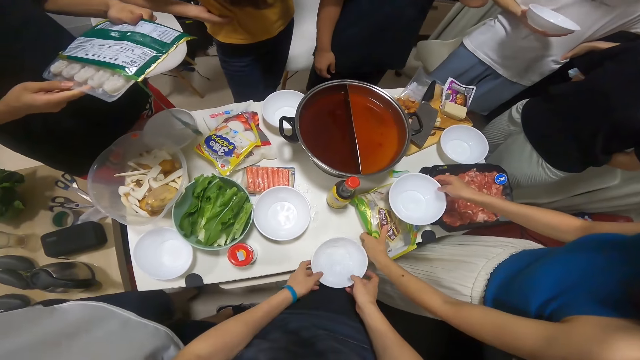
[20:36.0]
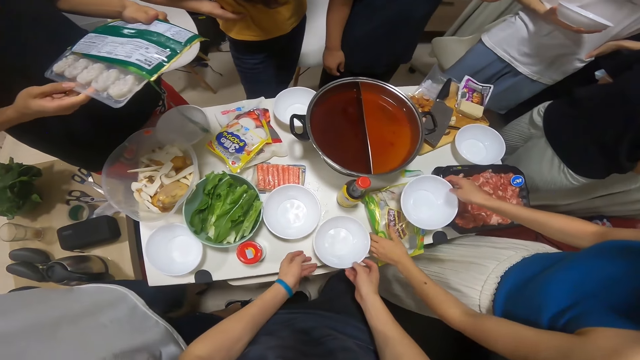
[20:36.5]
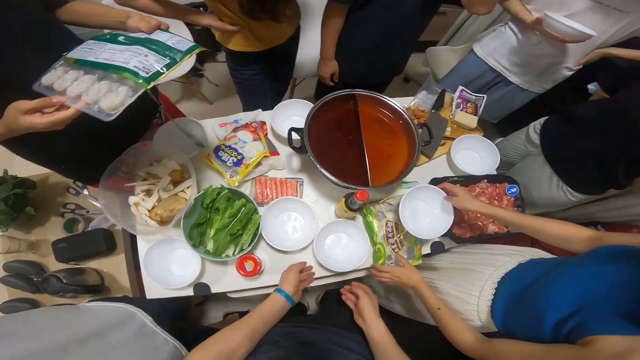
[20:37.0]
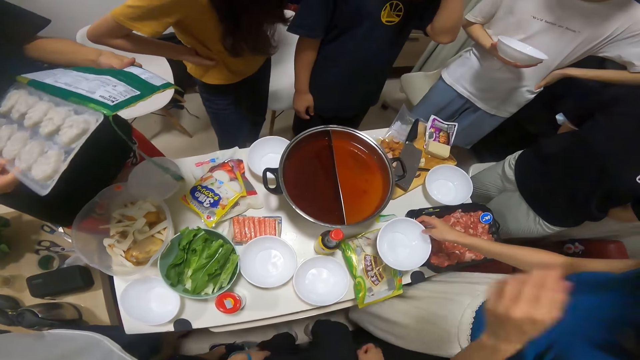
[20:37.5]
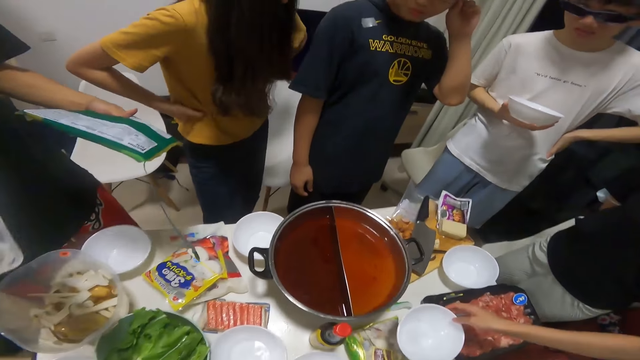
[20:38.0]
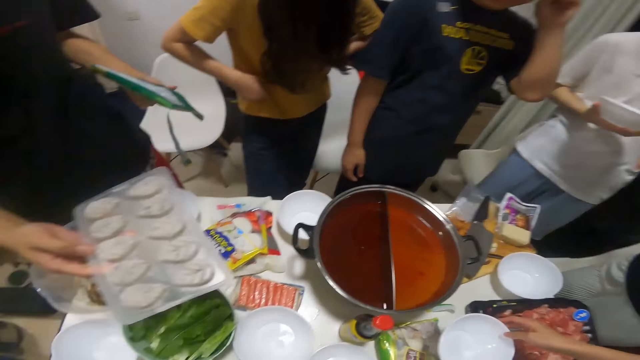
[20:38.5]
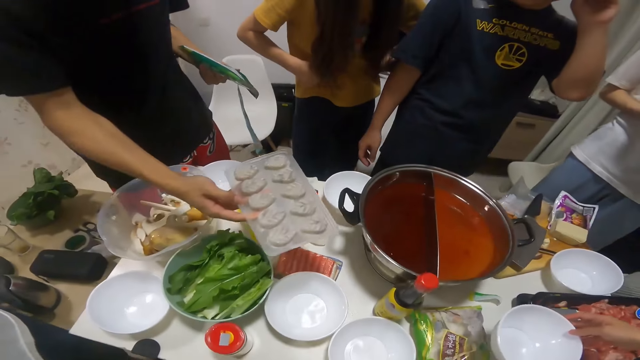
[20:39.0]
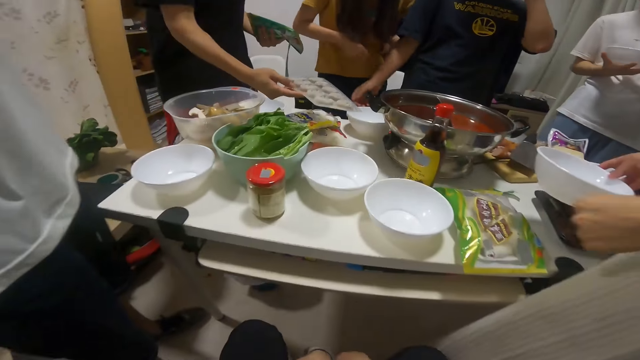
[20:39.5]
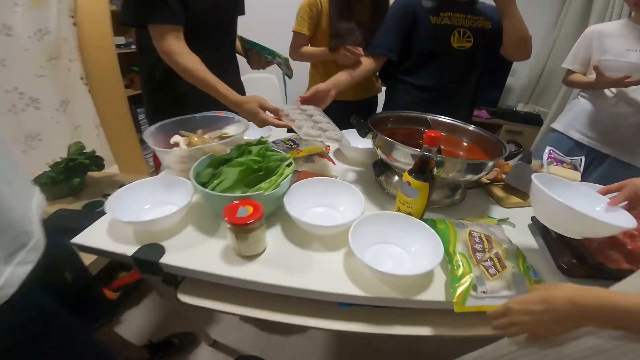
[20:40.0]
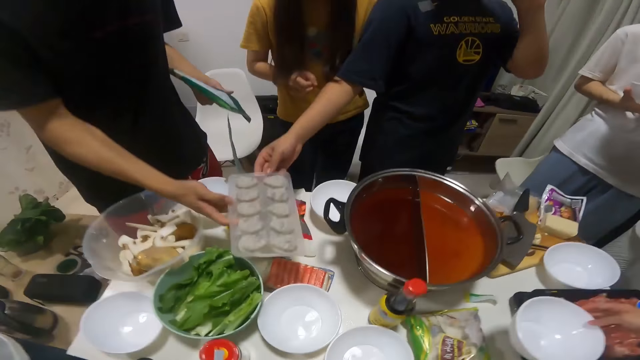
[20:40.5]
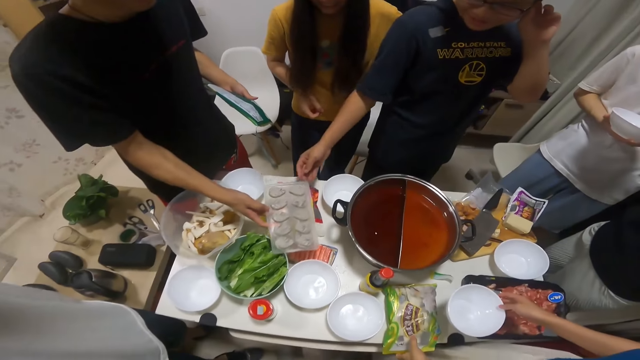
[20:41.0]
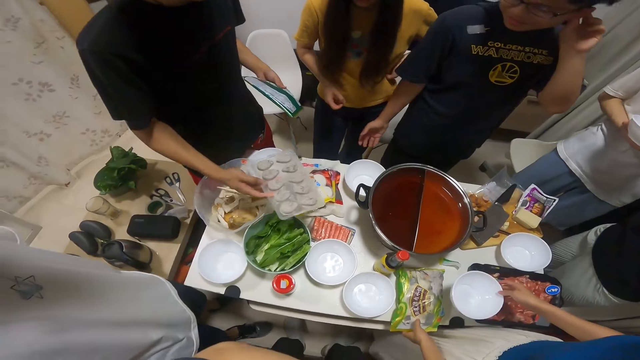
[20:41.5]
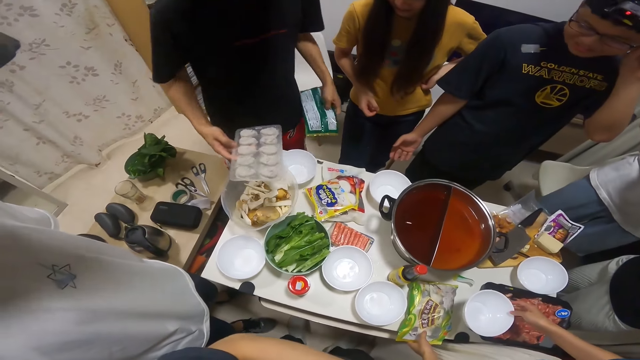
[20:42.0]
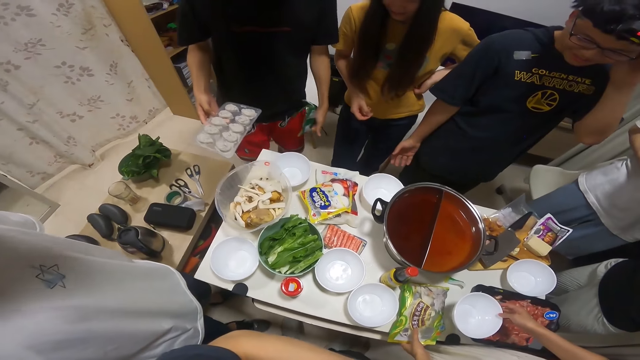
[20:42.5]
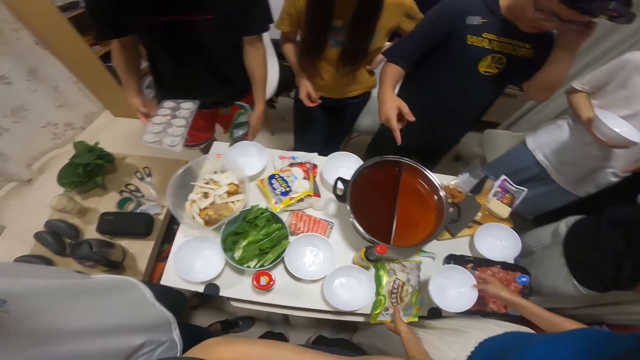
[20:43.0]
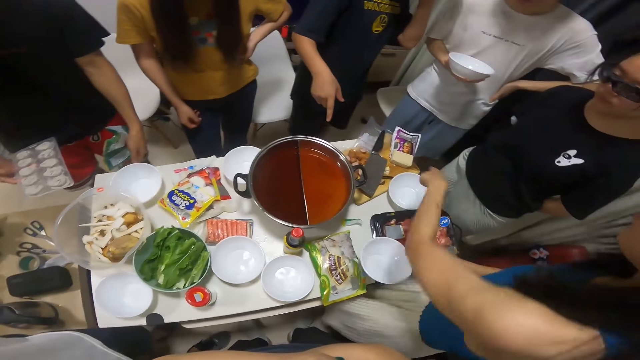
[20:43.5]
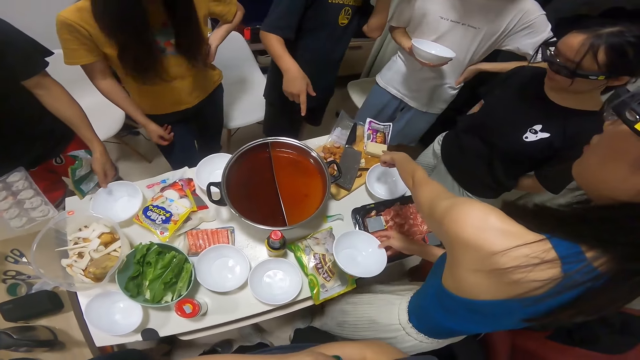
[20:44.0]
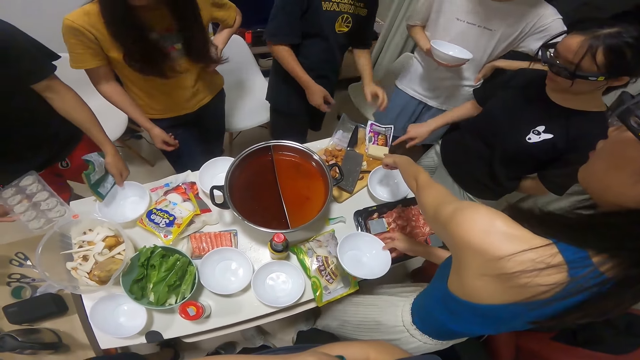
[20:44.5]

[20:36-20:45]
The camera wearer moves a plate on the table with both hands. He holds the plate with both his hands. A man holds the empty prawns pack in his left hand. A woman holds a plate with her right hand. The camera wearer looks at the table. The man raises a plate on the table with his left hand.

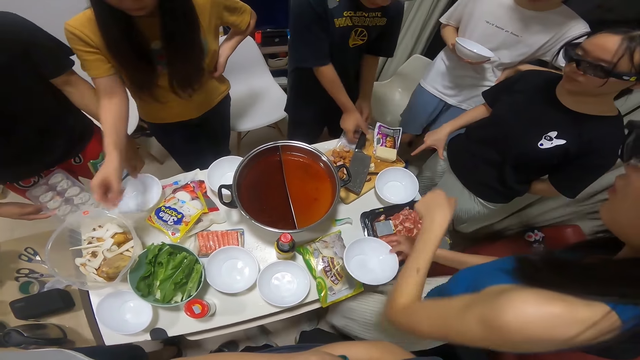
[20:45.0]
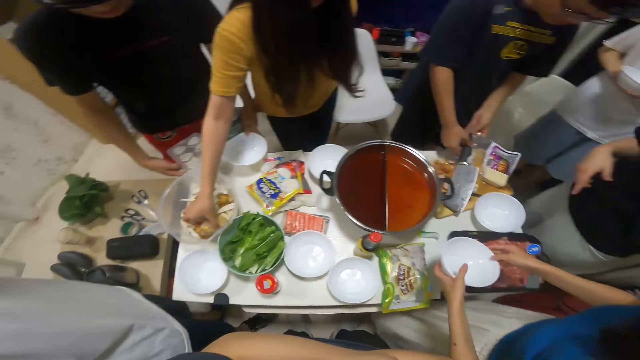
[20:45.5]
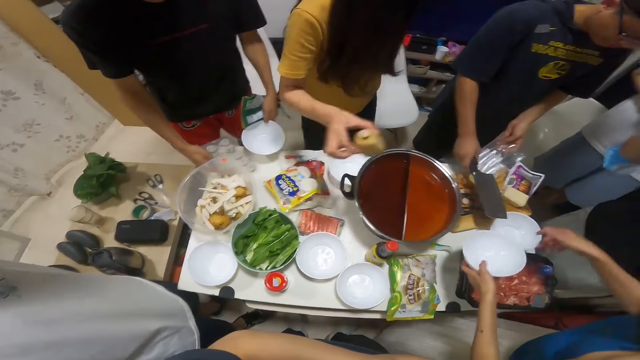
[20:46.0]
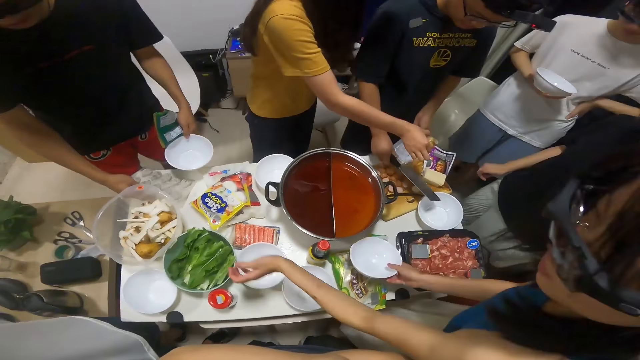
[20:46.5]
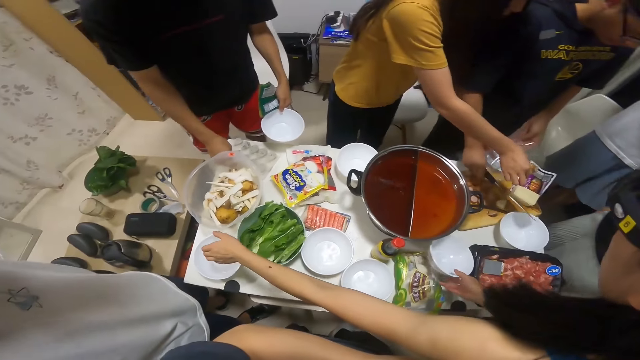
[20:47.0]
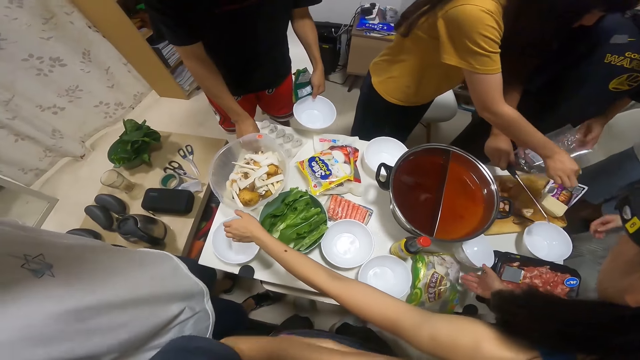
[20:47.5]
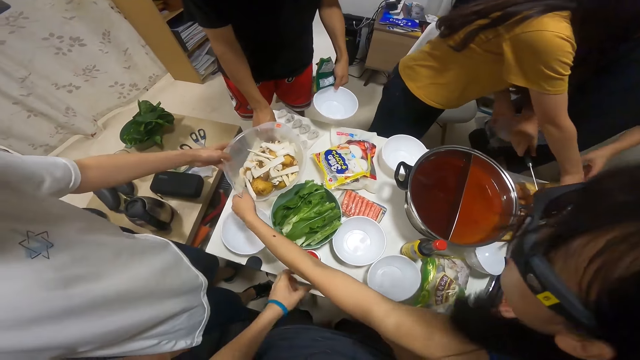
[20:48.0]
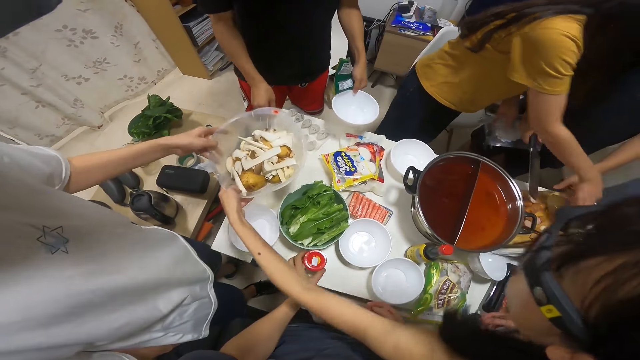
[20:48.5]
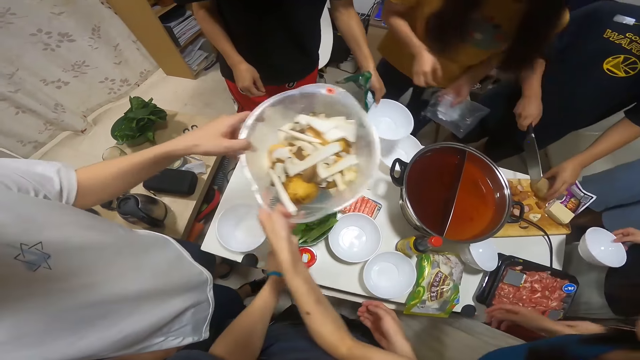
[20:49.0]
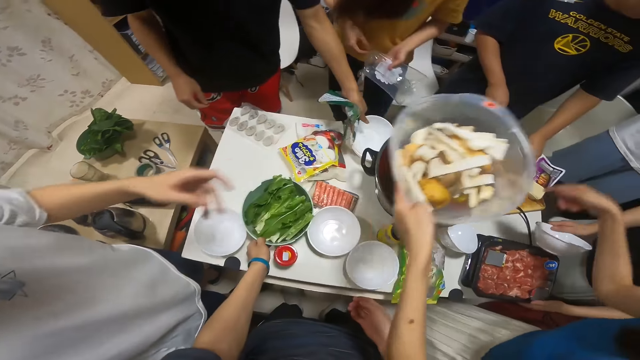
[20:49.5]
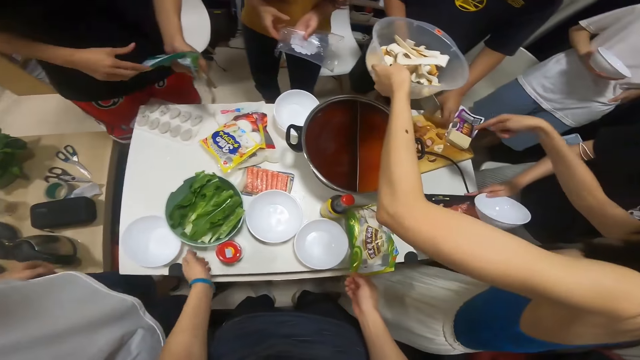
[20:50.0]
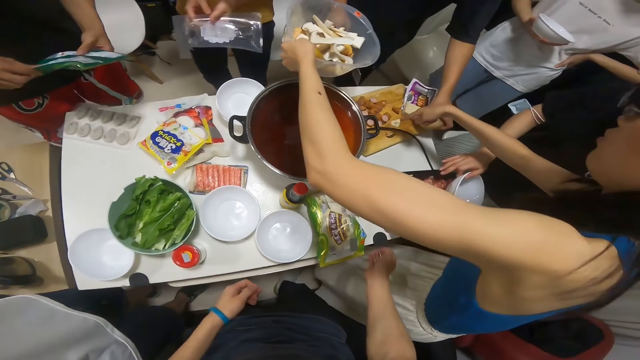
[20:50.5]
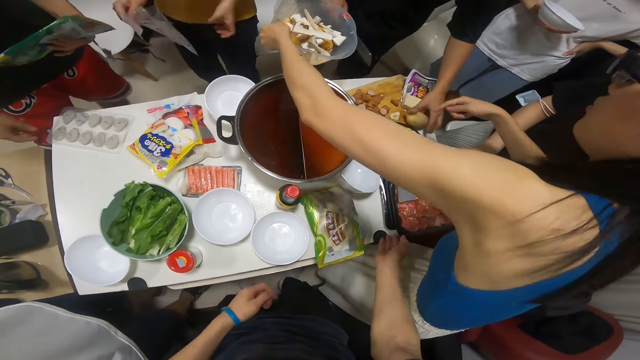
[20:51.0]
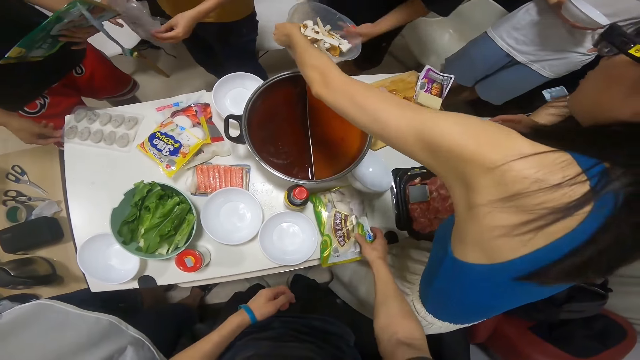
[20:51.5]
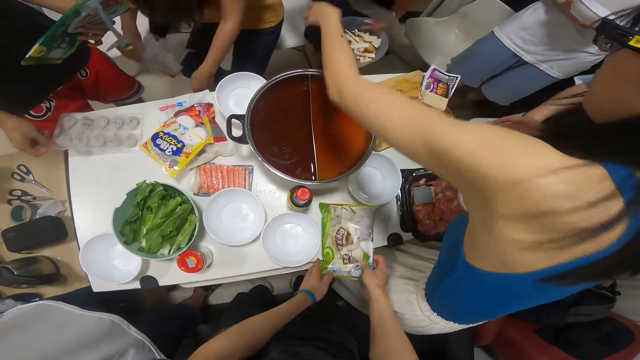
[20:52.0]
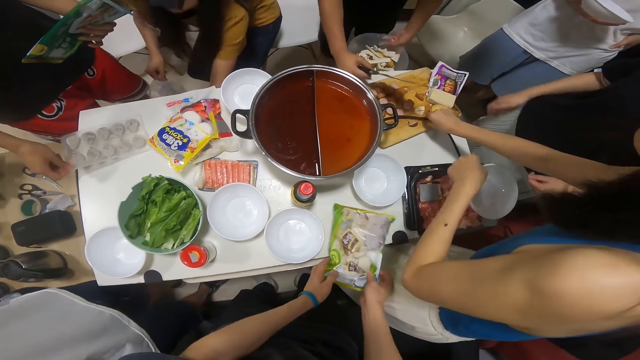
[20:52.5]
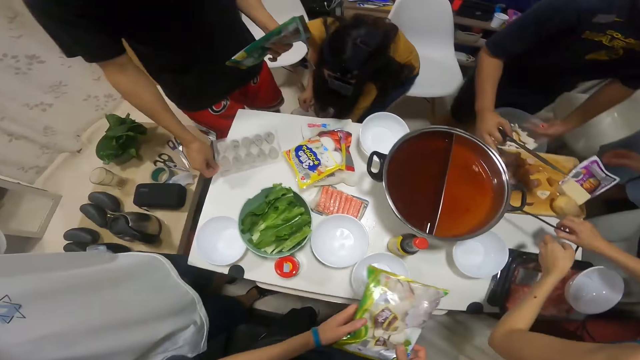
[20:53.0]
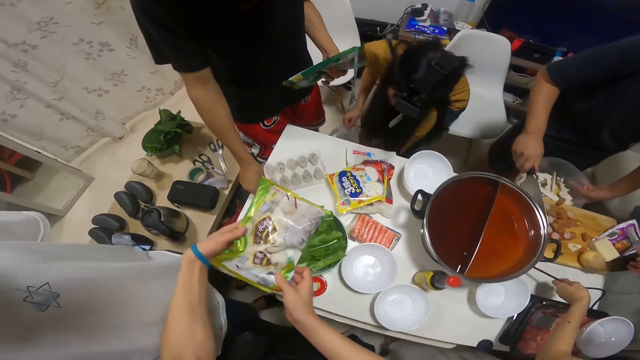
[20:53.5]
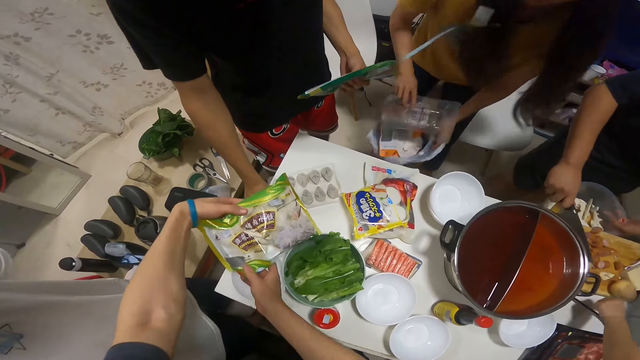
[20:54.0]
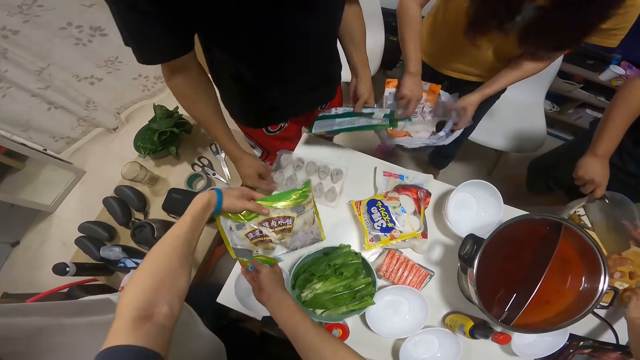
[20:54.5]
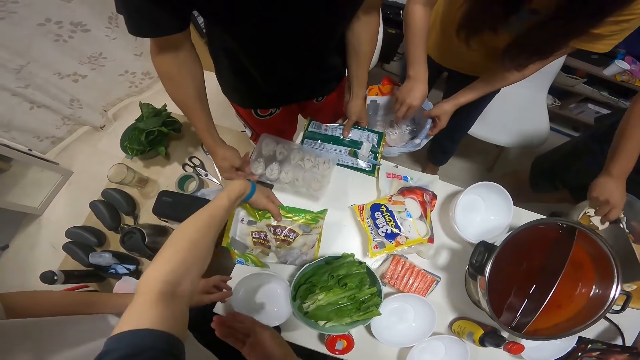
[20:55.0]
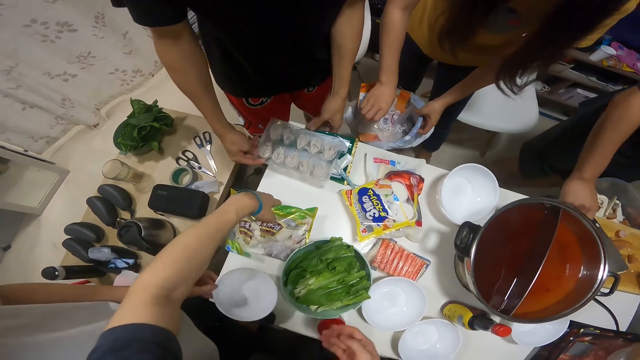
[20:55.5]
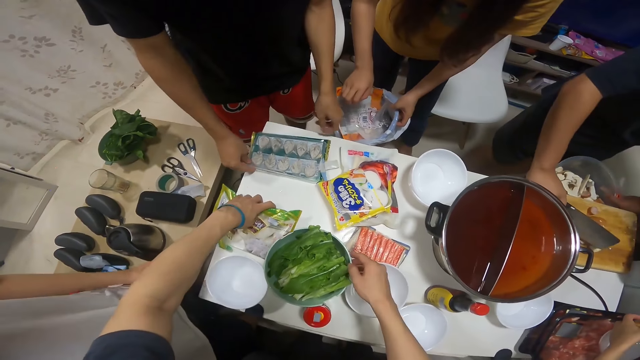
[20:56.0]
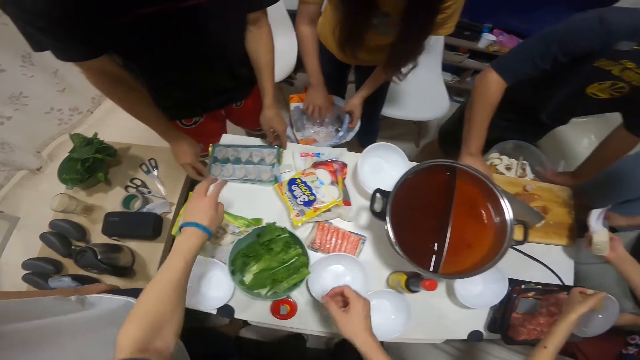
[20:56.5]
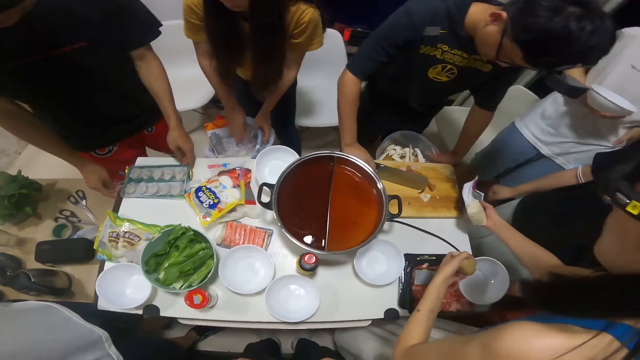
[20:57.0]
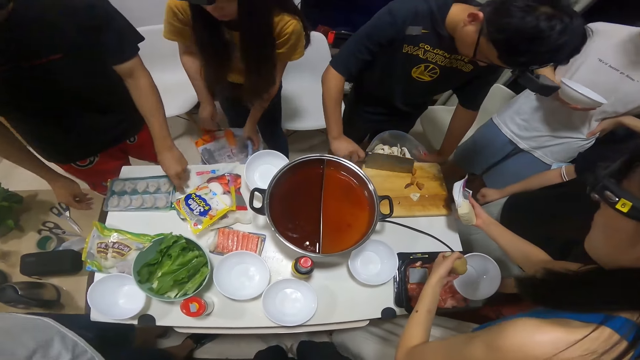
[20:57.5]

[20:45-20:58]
A man drops the prawns in his right hand on the table. Another man picks the cleaver on the chopping board on the table with his right hand. A woman picks a potato from the bowl of potato slices on the table with her right hand and drops the potato in her right hand on the chopping board on the table. Another woman drops the plate in her right hand on the table. The first woman picks an empty nylon from the chopping board on the table with her left hand. The second woman lifts the bowl of potato slices from the table with her left hand. The second man holds the potato on the chopping board on the table with his left hand. A third man lifts the bowl of potato slices from the table with his left hand. The camera wearer touches the jar on the table with her left hand and moves the bowl of lettuce on the table with her left hand. The first man drops the plate in his left hand into another plate on the table. A third woman holds a plate in her right hand. The second man moves the potato on the chopping board on the table. The second woman passes the bowl of potato slices in her left hand to the second man. The first man touches the empty prawn pack in his left hand with his right hand. The third woman drops the plate in her right hand on a nylon-covered tray of raw meat on the table. The camera wearer takes the pack of pork from the table with both hands. The first woman holds the empty nylon in both hands. The first man moves the prawns on the table with his right hand. The first woman holds the empty nylon in her right hand. The second man takes the bowl of potato slices from the second woman with his left hand. The first woman lifts the bin from under the table with her left hand. The second man holds the bowl of potato slices at the edge of the table with his left hand and scoops the sliced sausages on the chopping board on the table into the bowl of potato slices in his left hand with the cleaver in his right hand. The camera wearer drops the pack of pork on the table with both hands. The first woman drops the empty nylon in her right hand into the bin in her left hand. The first man lifts the prawns from the table with his right hand, places the empty prawn pack in his right hand on the table and places the prawns in his right hand on the empty prawn pack on the table. The second woman holds a pack of butter in her right hand and holds a potato in her left hand.
